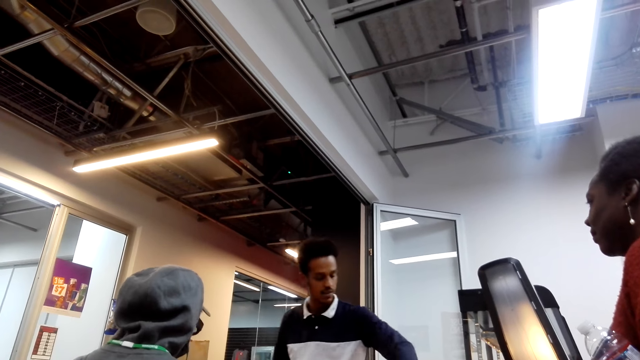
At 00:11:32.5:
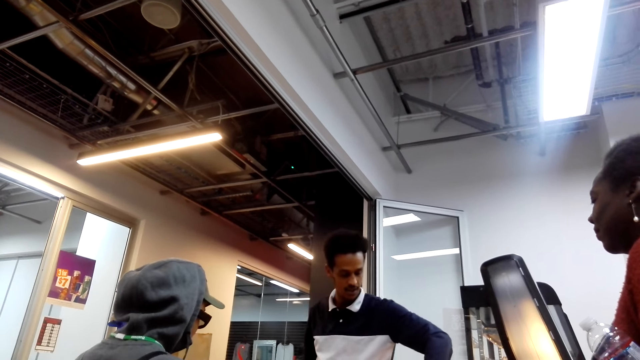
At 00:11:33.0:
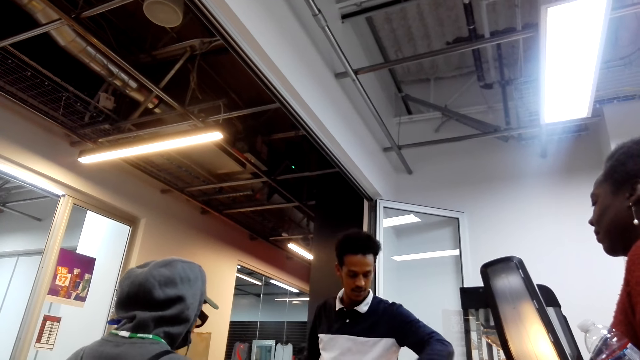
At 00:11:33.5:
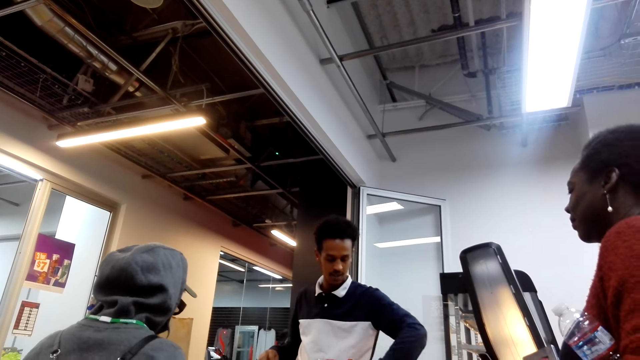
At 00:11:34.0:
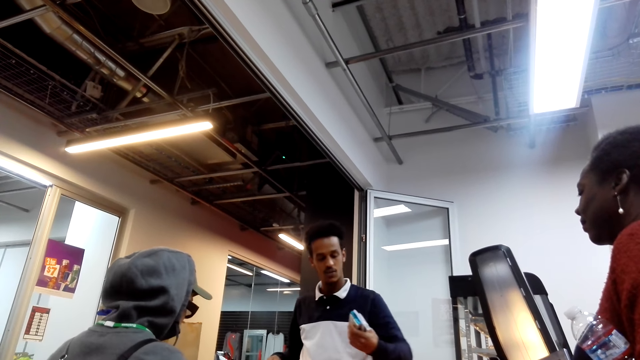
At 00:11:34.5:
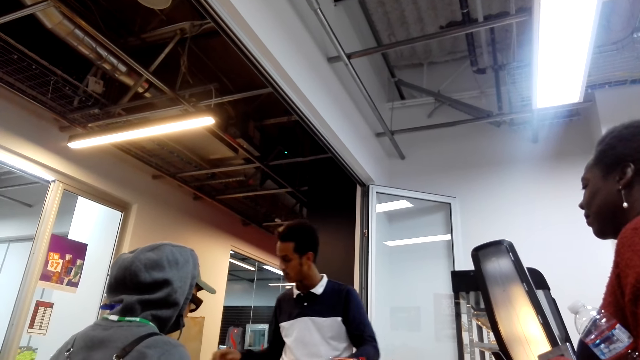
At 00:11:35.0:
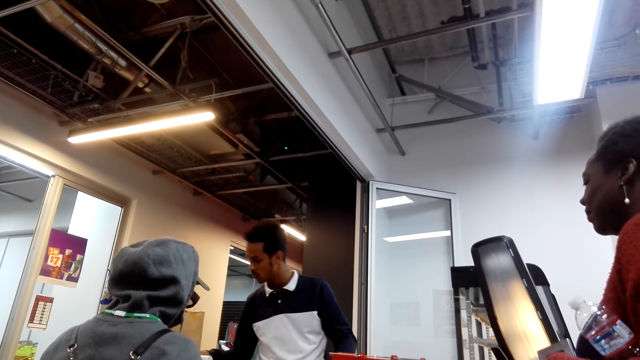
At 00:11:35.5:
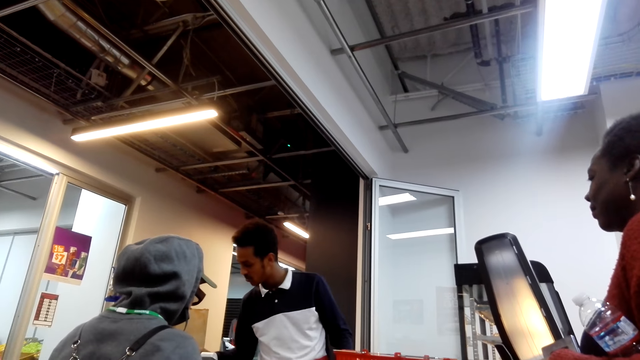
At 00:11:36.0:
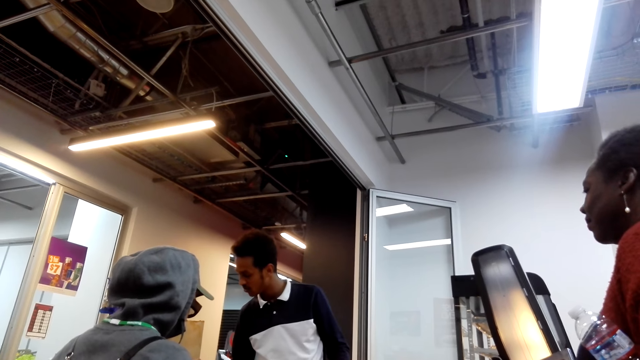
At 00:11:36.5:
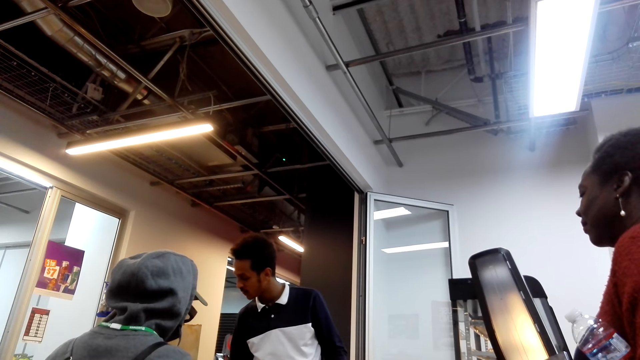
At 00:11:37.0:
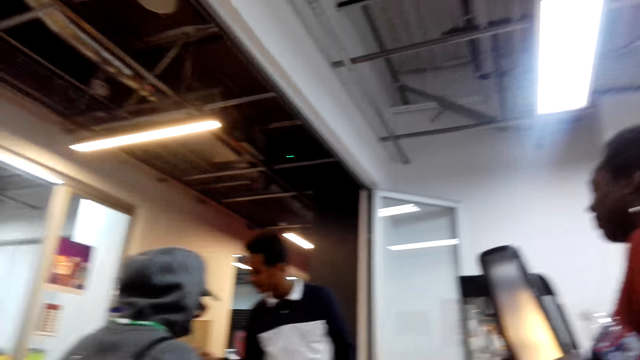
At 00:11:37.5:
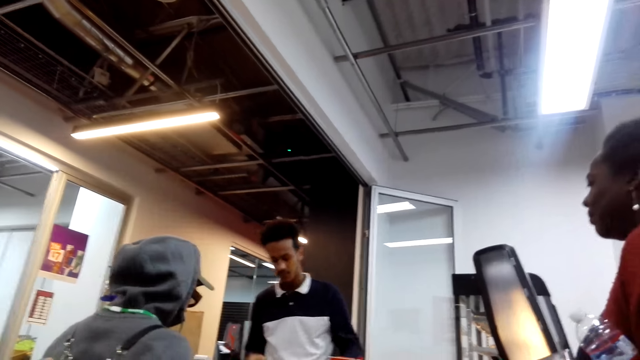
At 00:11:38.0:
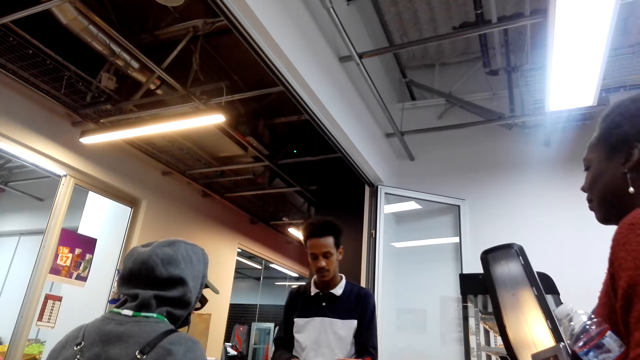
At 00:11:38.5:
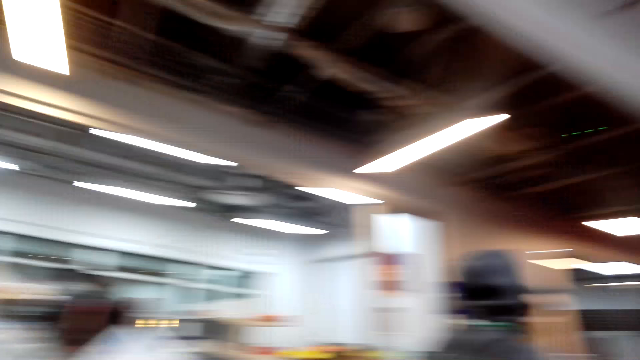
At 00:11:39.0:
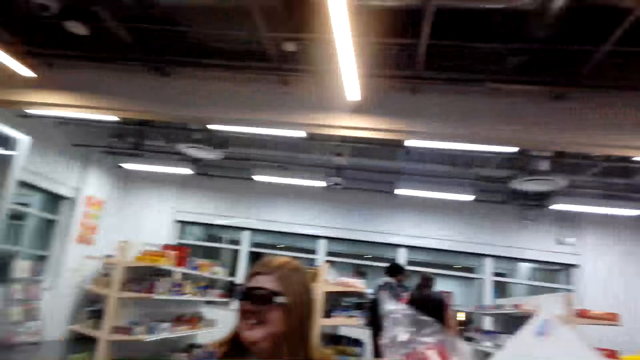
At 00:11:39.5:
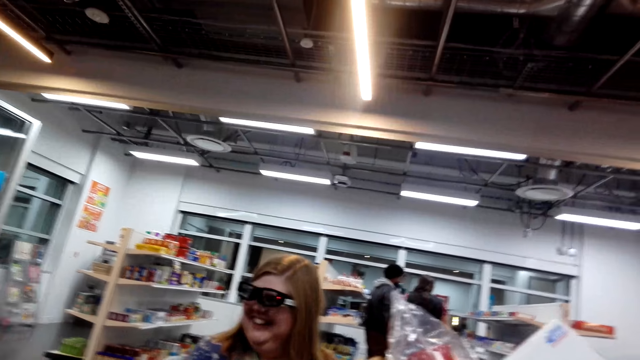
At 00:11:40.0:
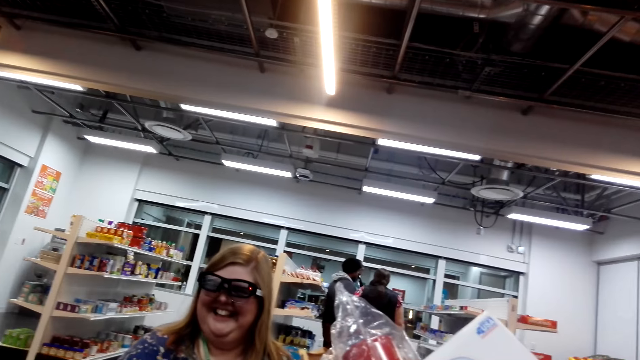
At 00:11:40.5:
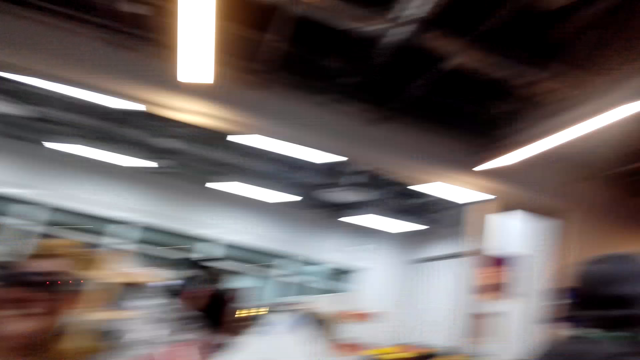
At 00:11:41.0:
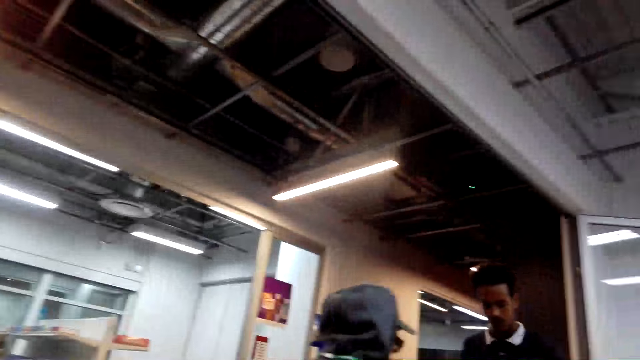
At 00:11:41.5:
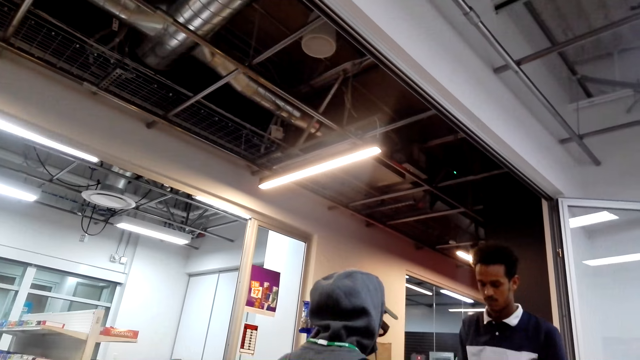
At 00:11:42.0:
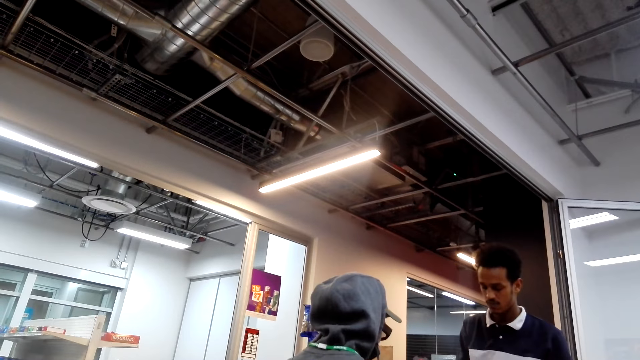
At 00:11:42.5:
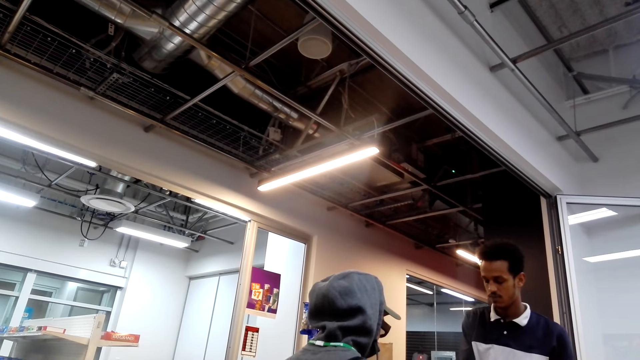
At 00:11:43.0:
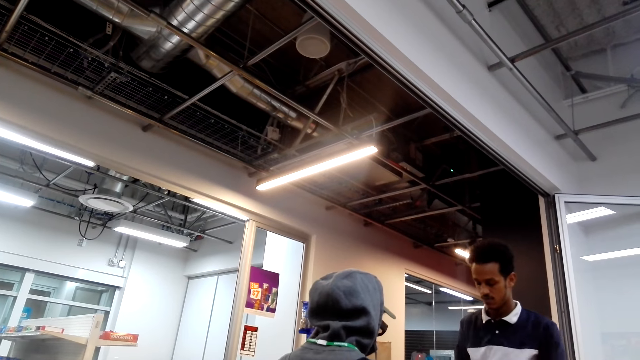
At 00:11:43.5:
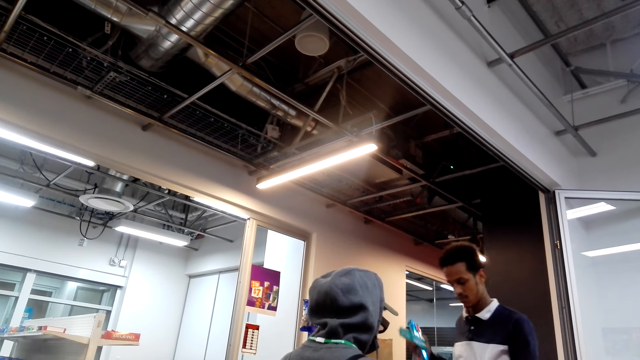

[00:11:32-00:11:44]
The camera wearer looks around the supermarket.

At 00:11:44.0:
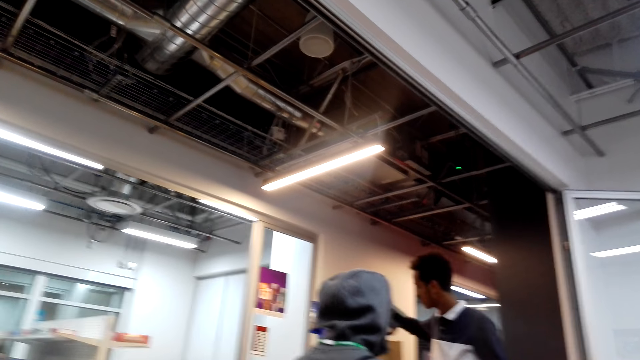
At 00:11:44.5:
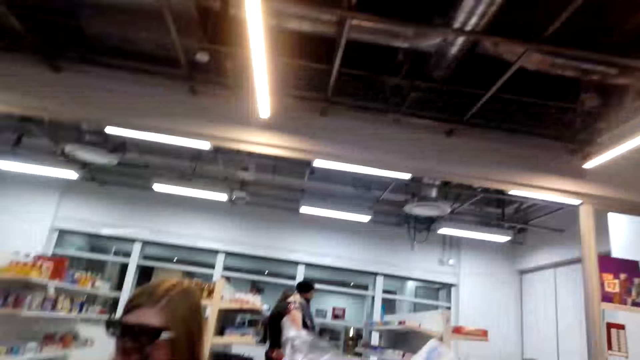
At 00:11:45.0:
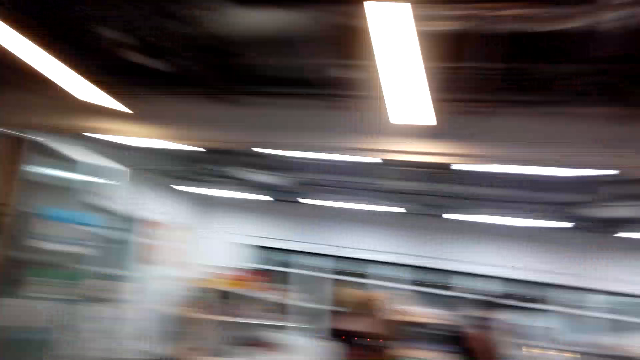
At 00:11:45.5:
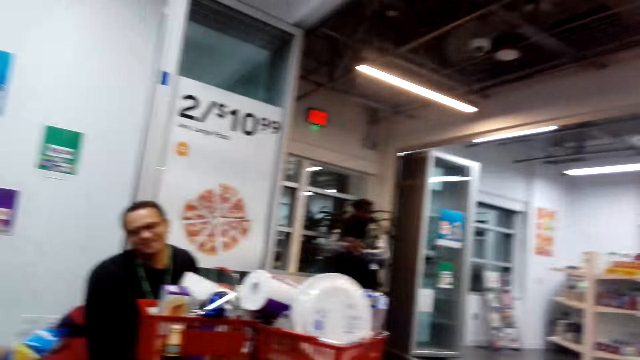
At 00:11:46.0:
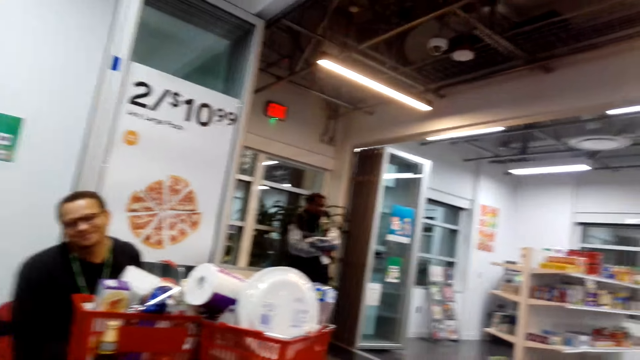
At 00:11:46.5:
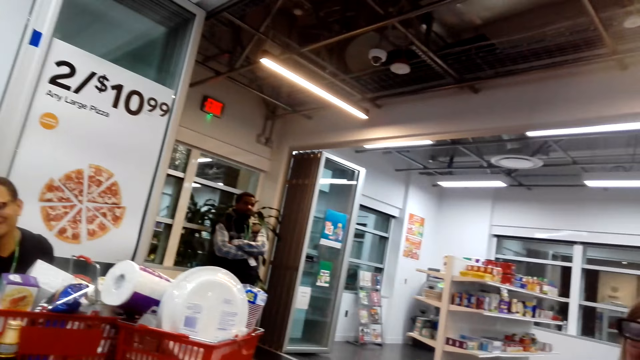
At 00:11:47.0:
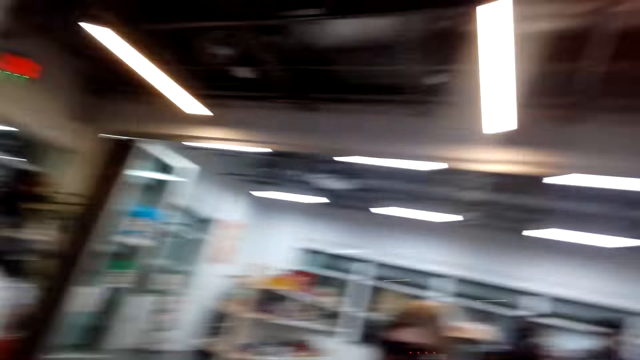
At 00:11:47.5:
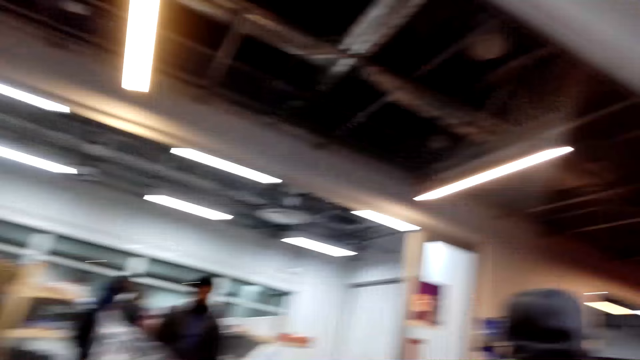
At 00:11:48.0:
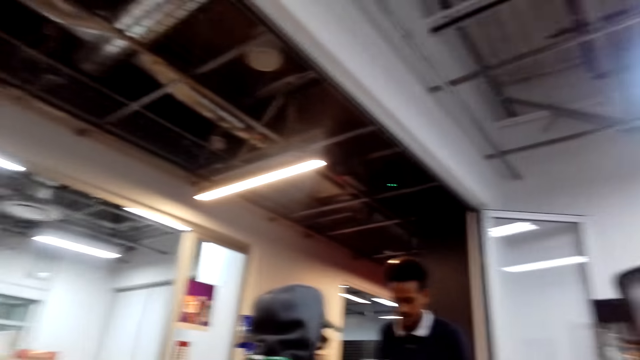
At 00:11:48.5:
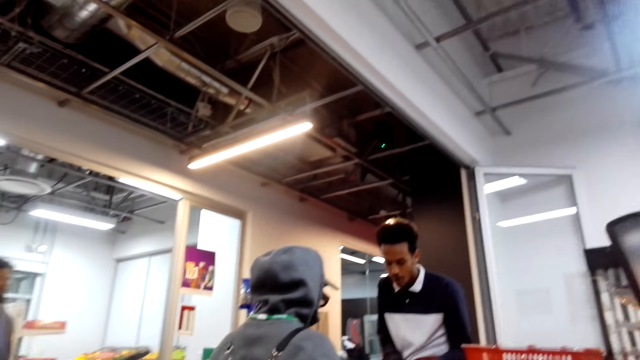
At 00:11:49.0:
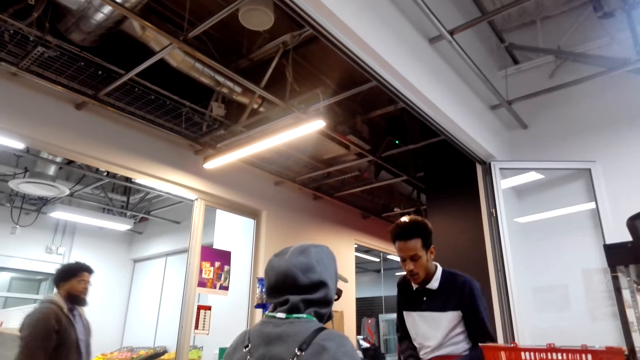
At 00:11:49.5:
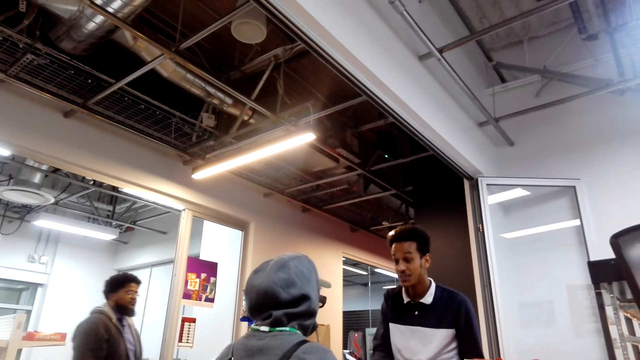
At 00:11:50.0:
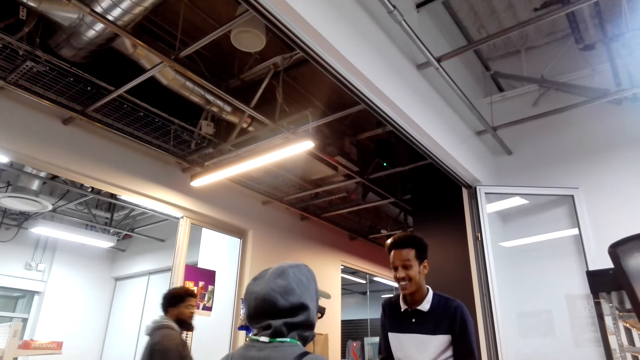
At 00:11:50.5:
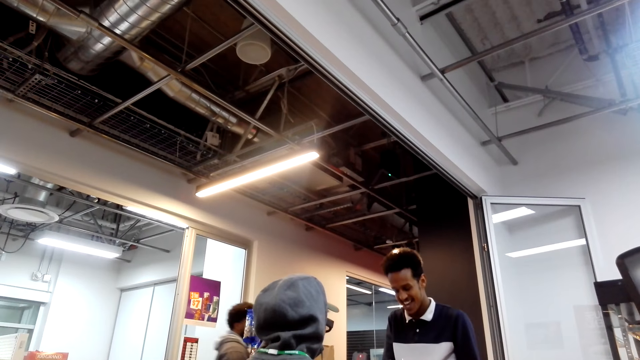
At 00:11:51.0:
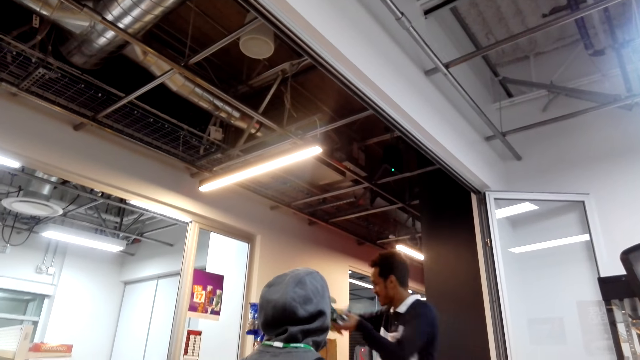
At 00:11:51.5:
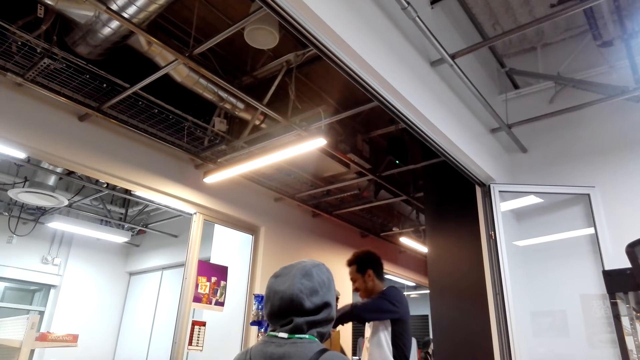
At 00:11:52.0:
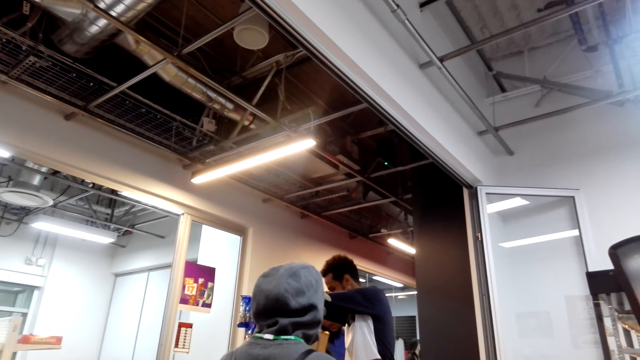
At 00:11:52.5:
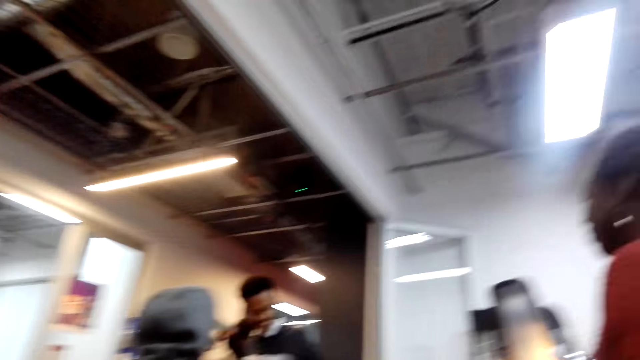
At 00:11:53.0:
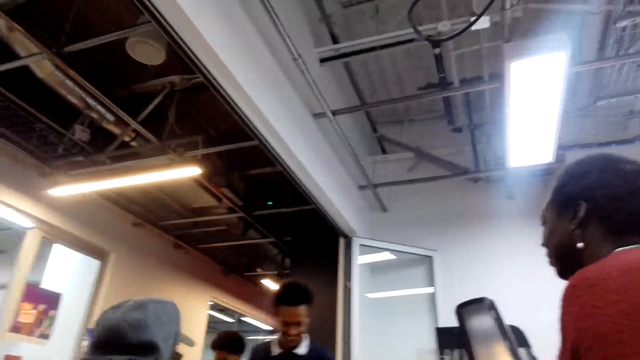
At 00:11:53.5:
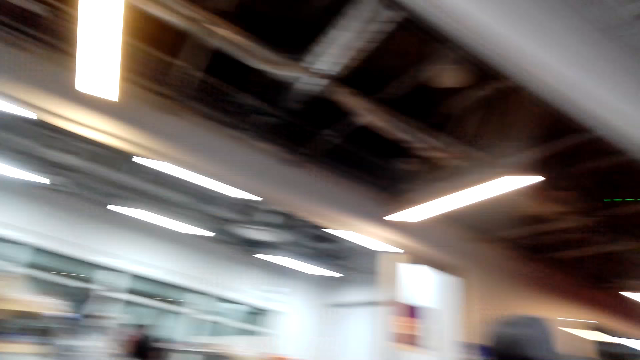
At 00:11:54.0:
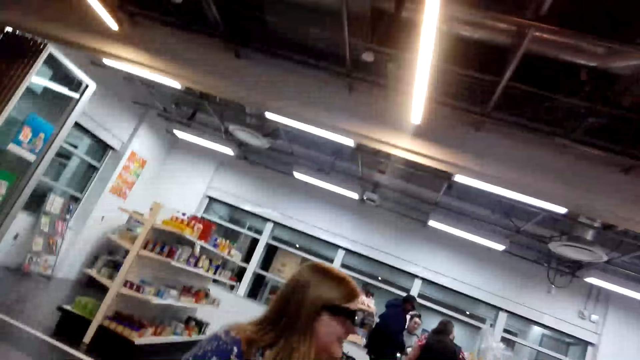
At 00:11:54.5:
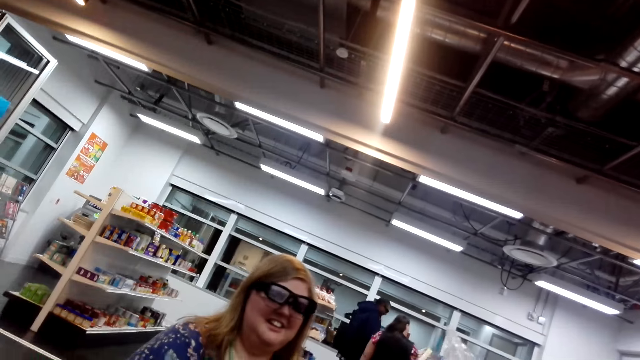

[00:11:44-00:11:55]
The camera wearer looks around the supermarket. They look at a man.
